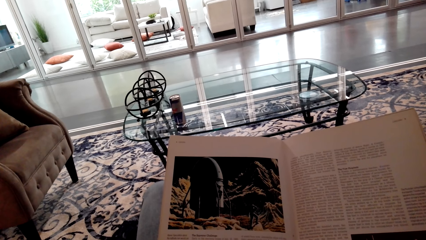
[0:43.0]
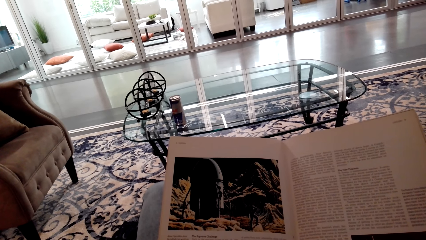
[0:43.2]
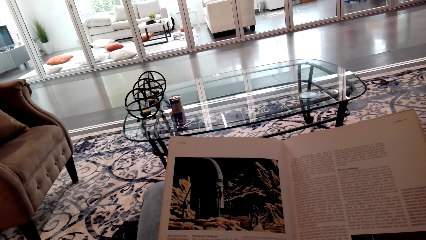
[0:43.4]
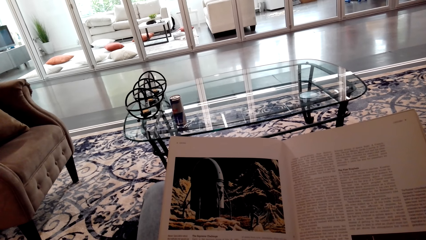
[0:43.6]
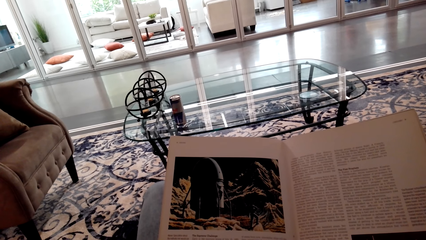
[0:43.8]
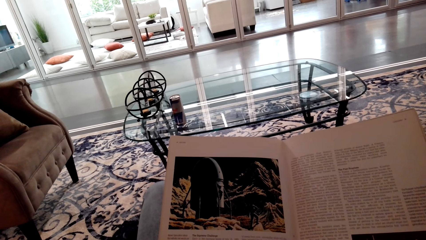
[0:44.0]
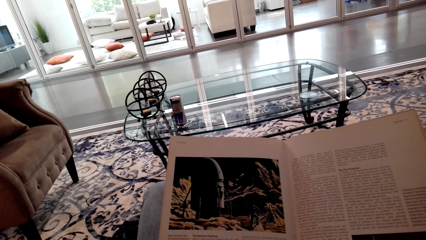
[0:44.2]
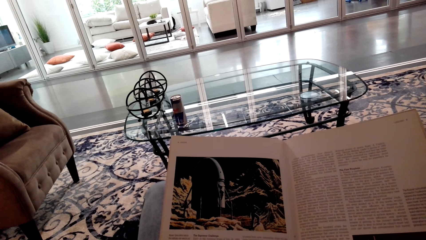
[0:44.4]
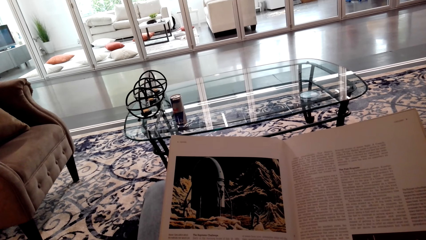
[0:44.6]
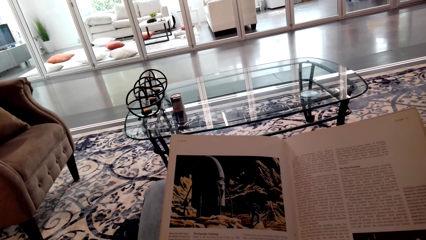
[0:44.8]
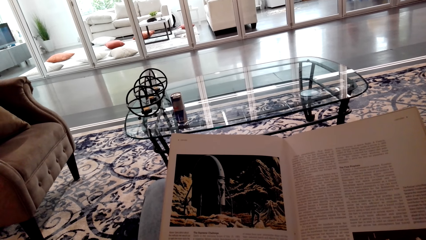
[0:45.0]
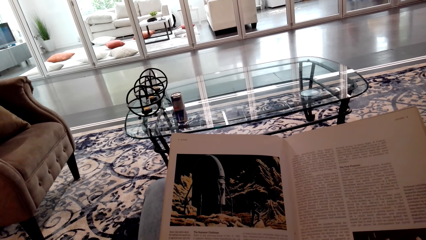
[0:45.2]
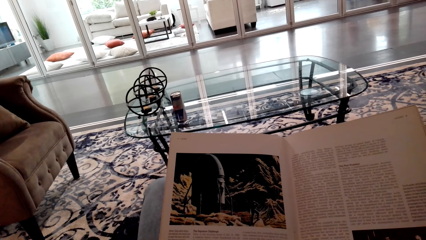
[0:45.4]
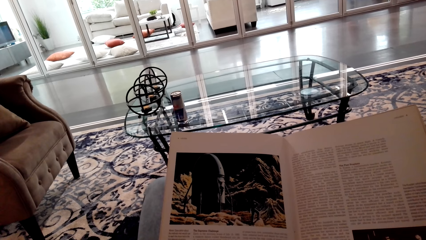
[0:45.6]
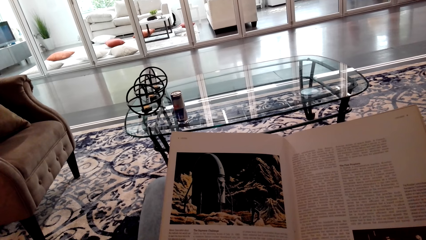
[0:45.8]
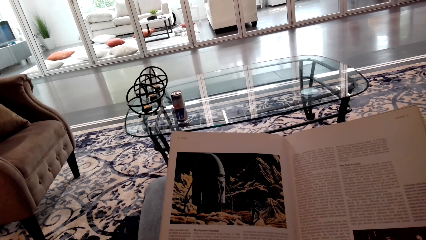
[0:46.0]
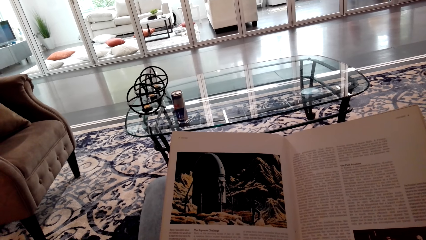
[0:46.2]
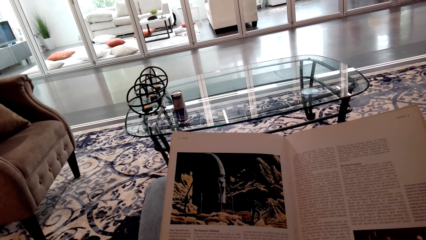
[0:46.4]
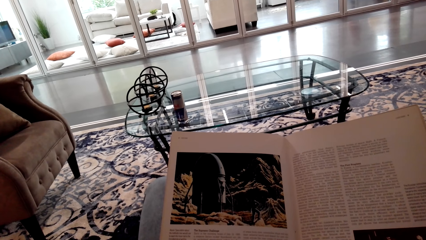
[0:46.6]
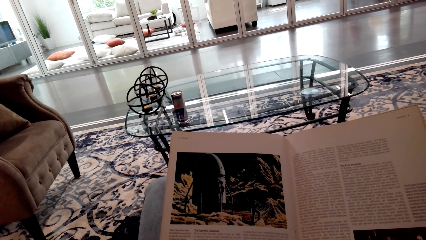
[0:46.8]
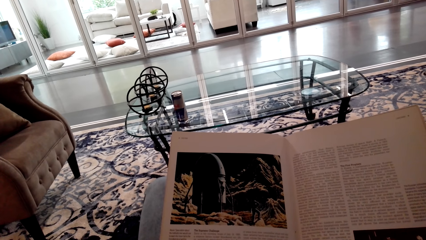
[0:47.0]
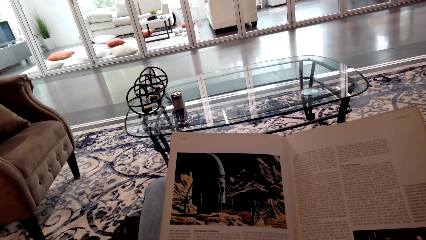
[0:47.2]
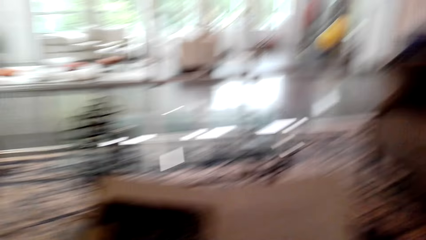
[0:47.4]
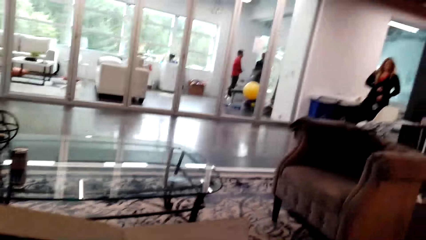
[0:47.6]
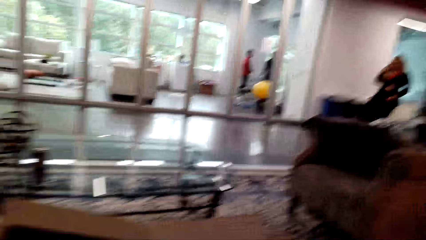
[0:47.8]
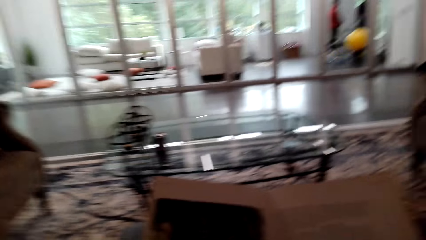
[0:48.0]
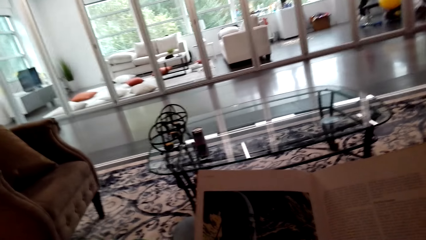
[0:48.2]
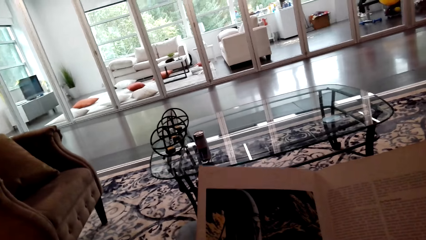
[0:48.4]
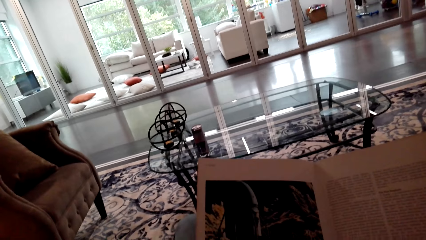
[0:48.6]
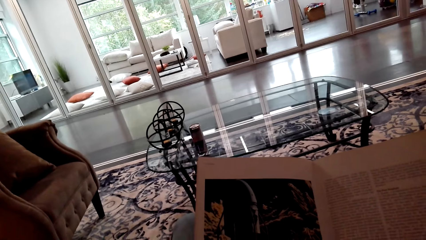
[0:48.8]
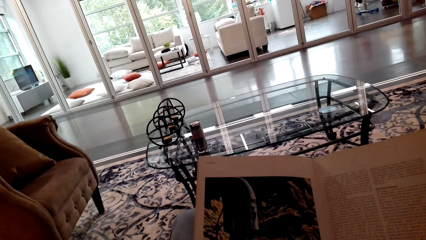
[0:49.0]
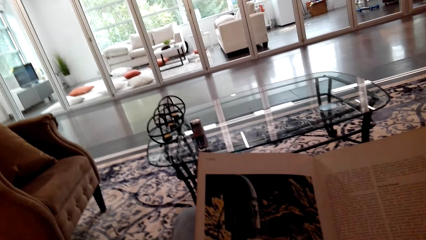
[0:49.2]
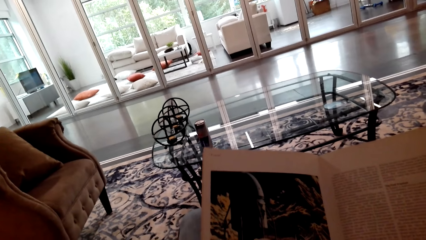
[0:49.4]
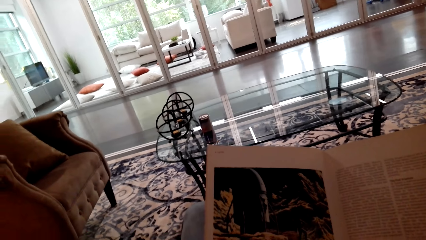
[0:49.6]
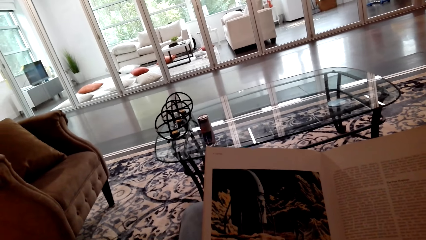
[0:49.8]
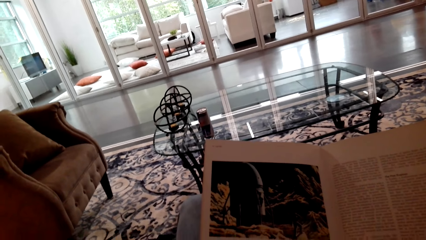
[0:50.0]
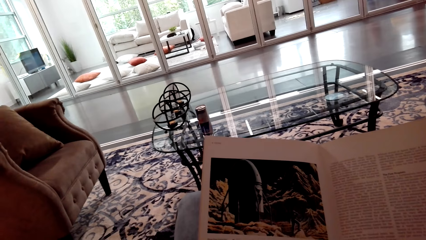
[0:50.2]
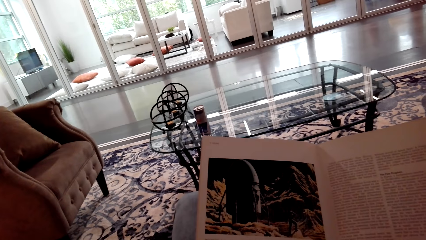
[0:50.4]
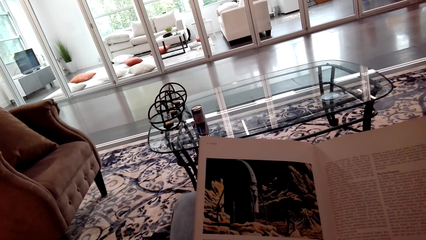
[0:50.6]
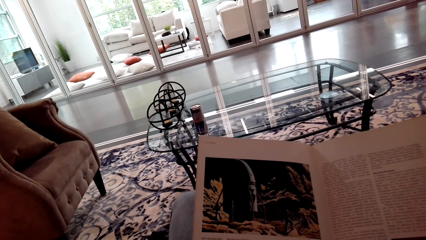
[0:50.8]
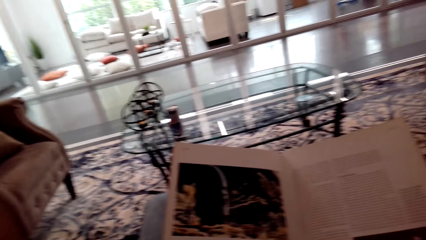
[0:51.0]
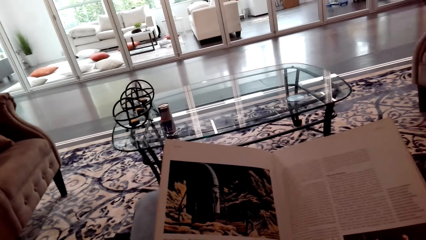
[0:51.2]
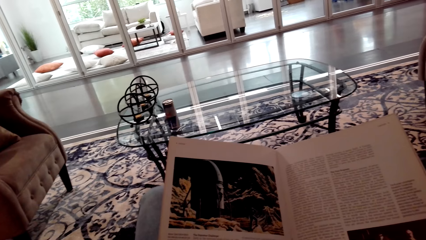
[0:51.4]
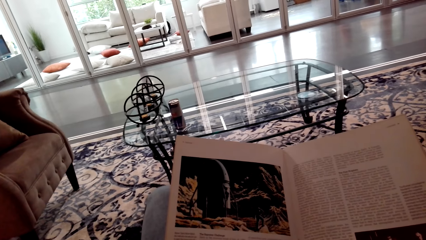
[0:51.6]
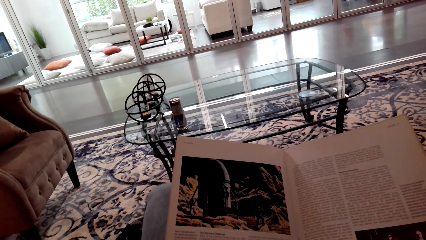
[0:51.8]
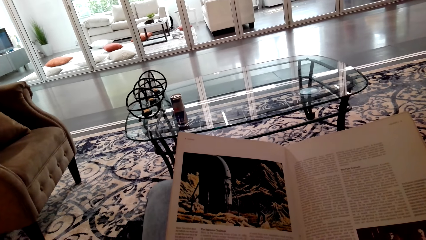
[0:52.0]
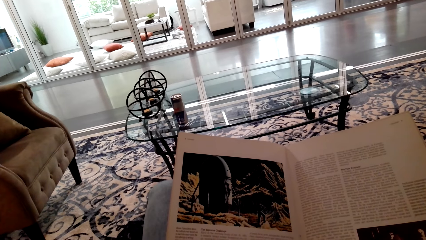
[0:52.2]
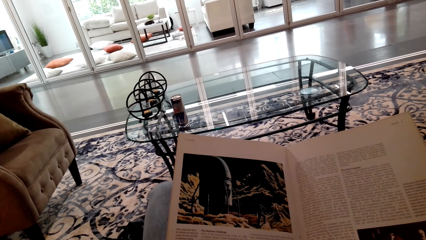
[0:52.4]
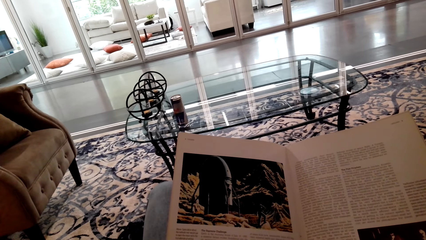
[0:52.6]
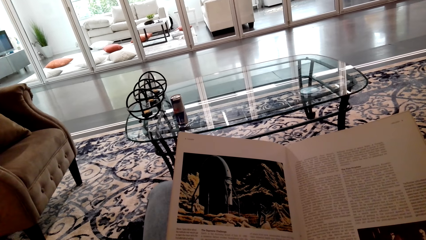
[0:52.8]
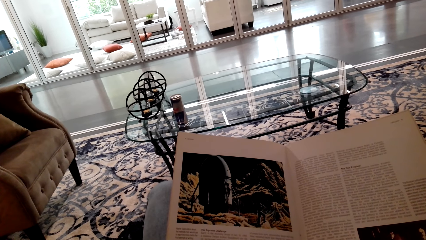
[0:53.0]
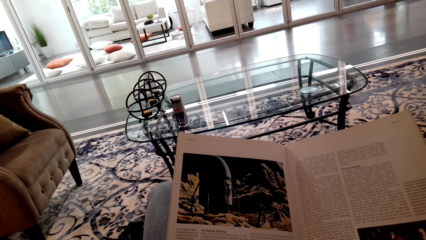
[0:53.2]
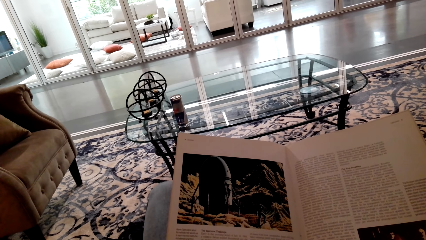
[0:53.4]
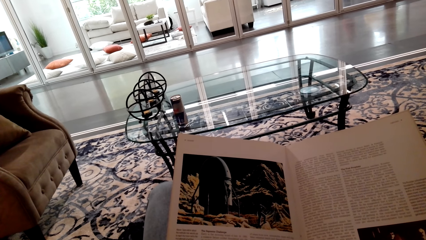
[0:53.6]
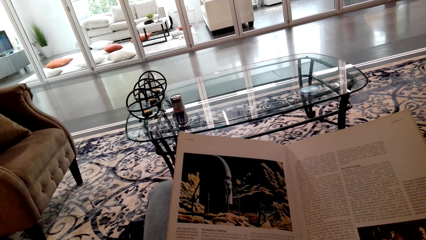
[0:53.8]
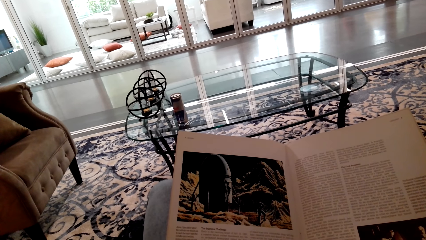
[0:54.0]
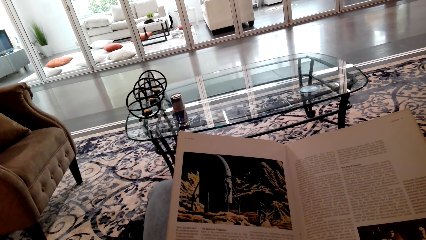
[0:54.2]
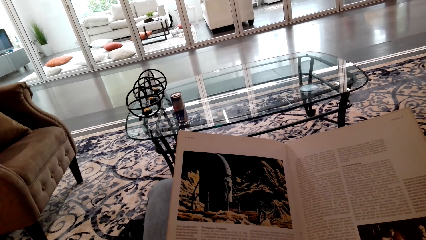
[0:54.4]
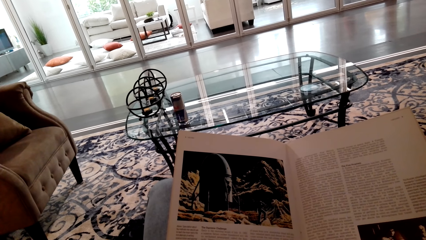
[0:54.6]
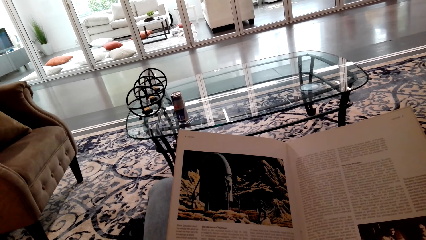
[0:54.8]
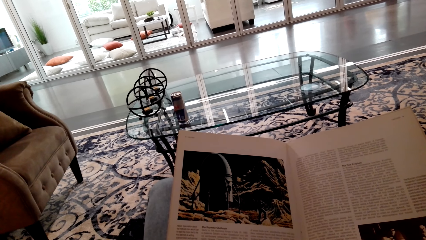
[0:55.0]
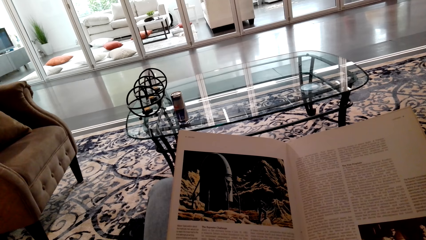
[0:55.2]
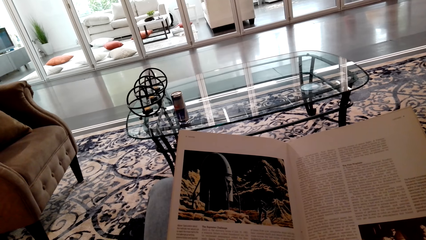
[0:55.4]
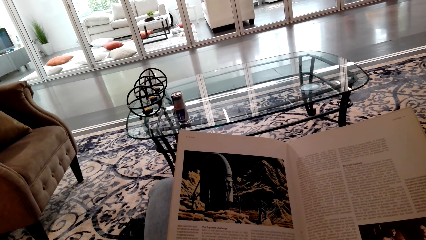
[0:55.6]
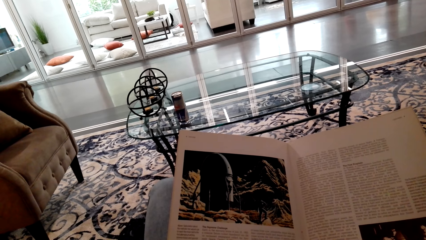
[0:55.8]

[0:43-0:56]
A woman walks around. The camera wearer reads the book.

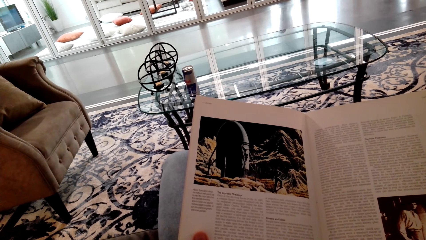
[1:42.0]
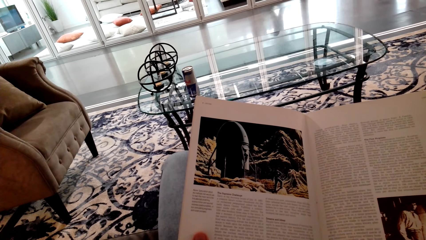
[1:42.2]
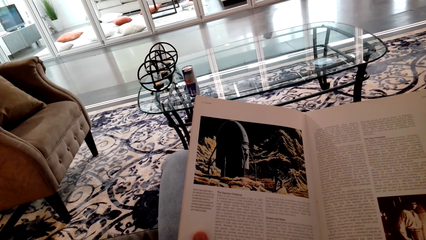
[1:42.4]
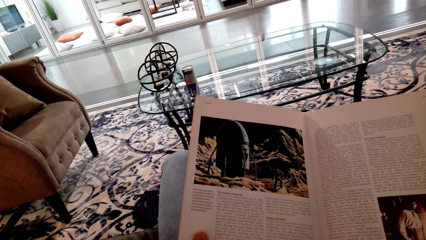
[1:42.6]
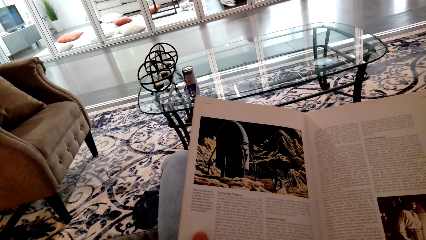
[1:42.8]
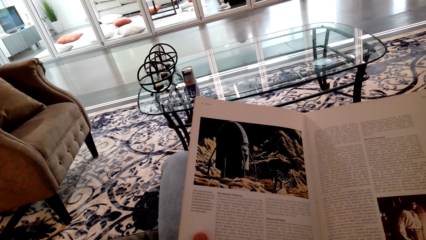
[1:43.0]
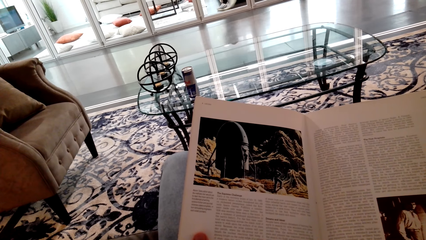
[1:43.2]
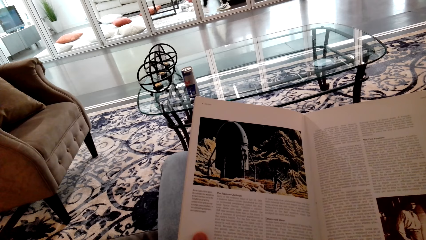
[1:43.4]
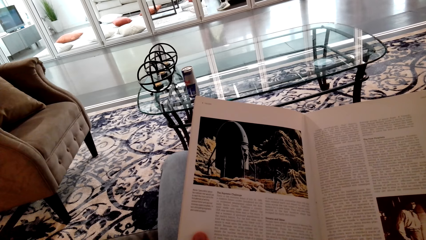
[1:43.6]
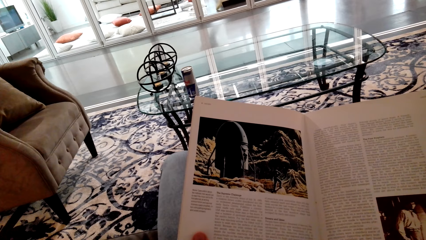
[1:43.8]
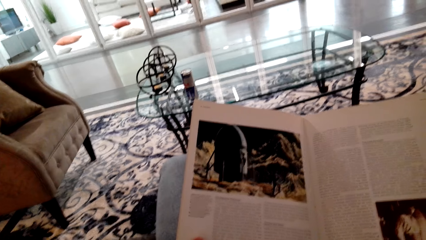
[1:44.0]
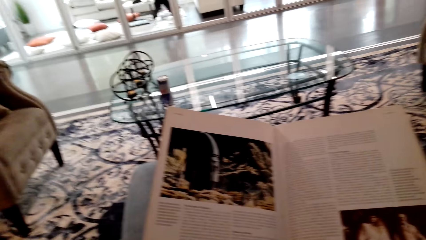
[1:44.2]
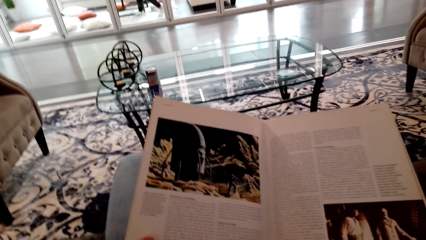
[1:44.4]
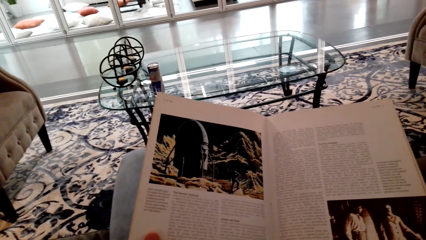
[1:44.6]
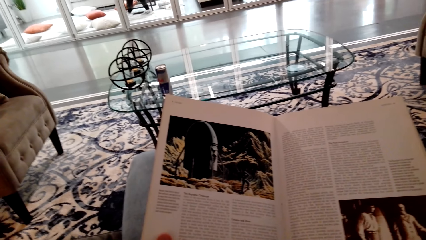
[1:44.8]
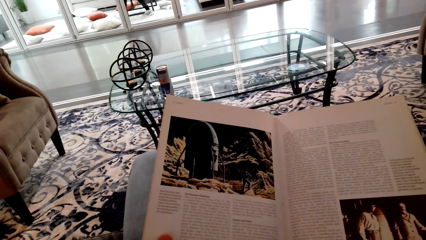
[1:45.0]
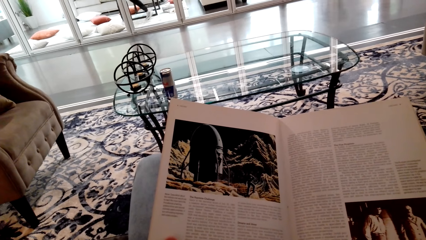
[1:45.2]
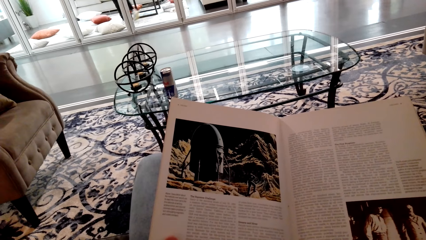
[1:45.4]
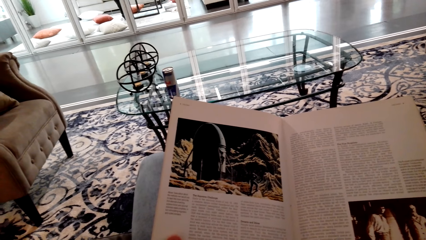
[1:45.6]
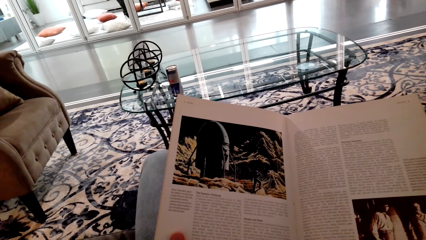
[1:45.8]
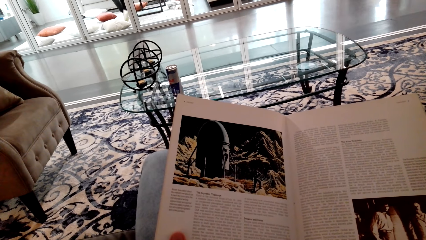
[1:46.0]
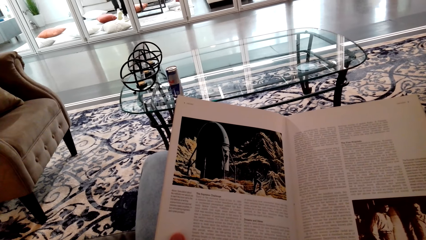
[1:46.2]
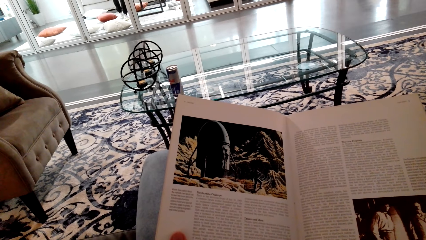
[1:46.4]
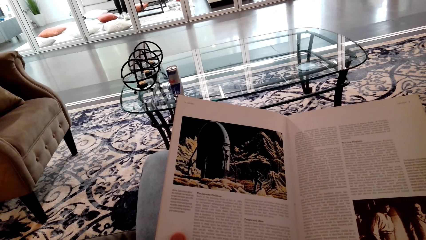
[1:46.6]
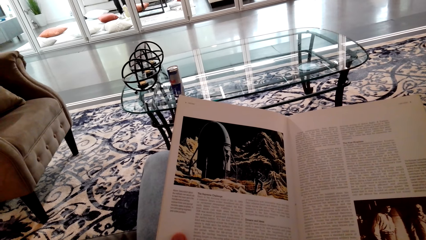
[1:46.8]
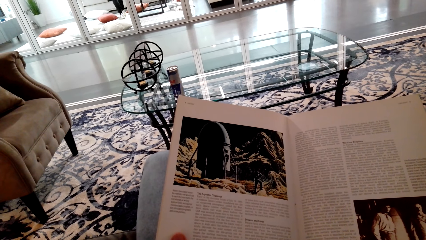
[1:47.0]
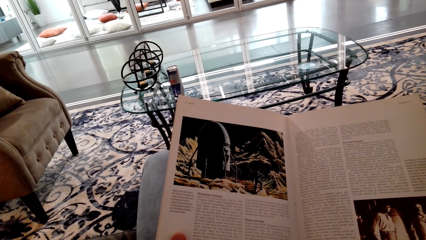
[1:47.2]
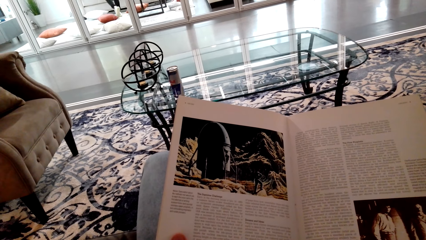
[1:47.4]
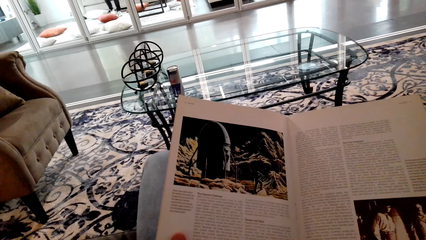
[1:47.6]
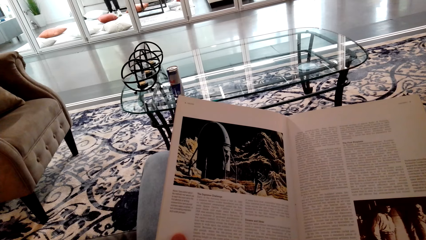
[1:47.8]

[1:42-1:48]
A man walks around.
